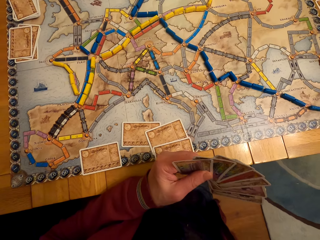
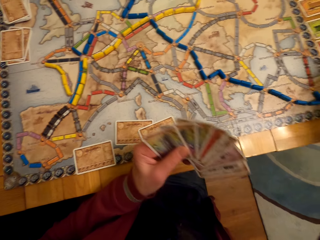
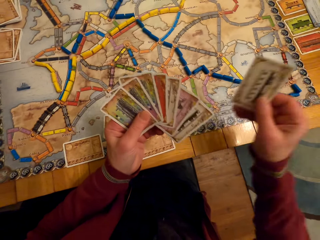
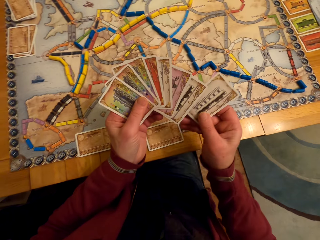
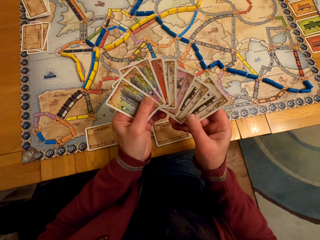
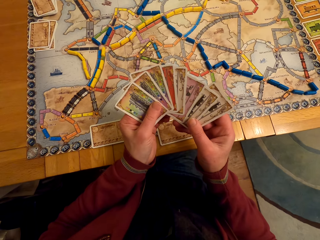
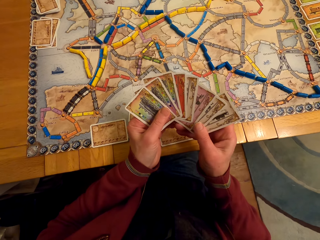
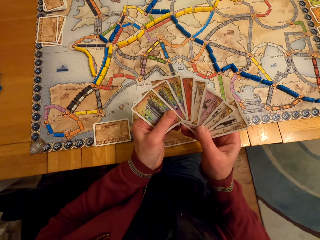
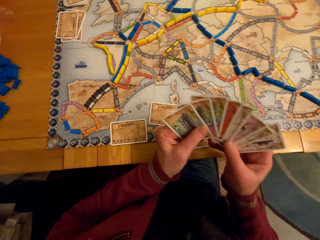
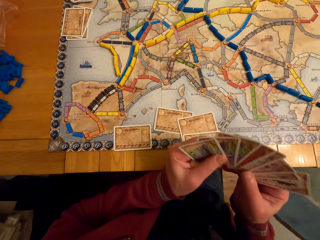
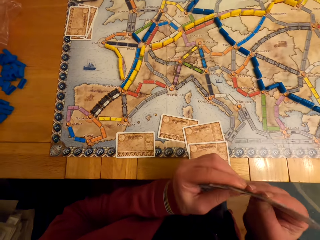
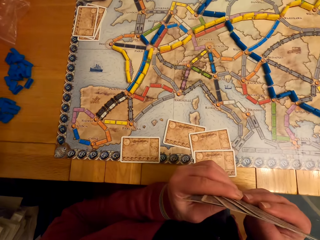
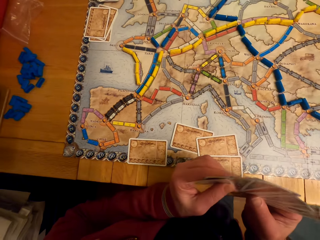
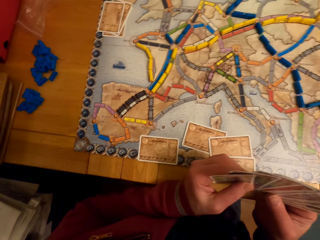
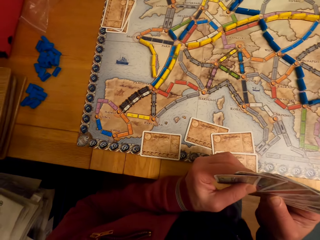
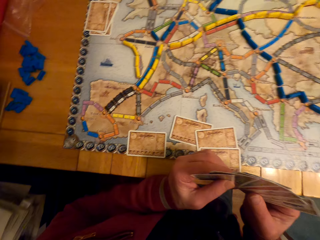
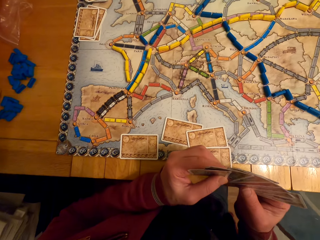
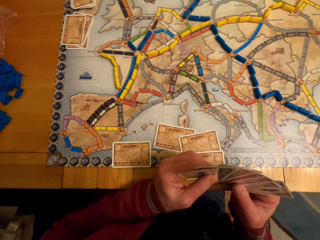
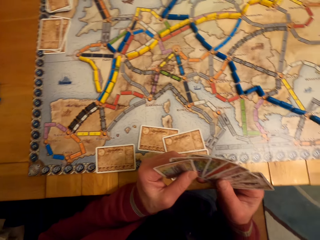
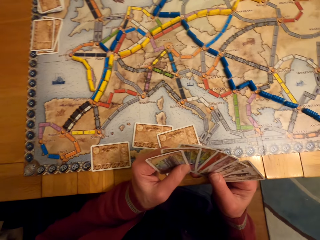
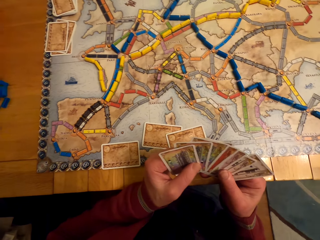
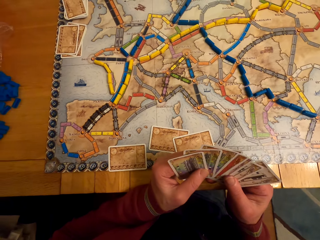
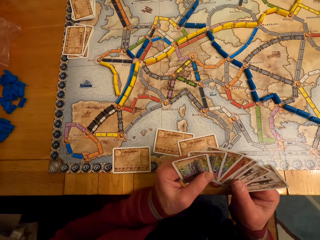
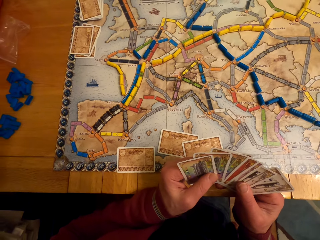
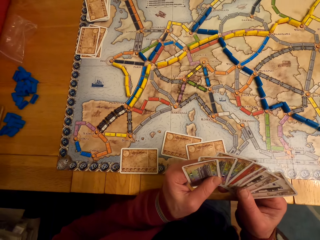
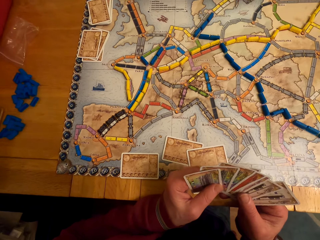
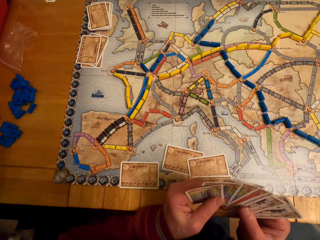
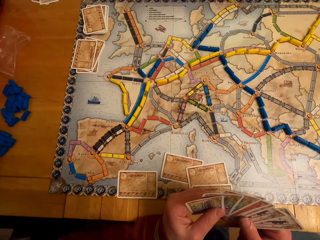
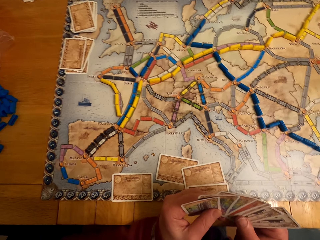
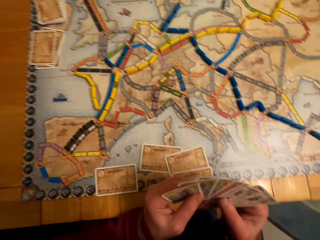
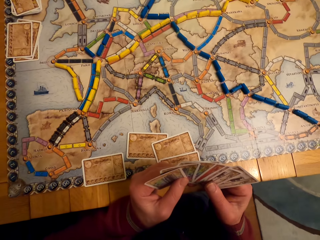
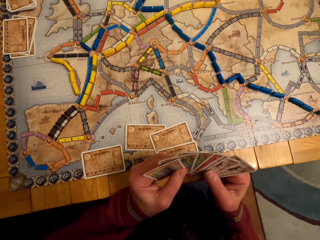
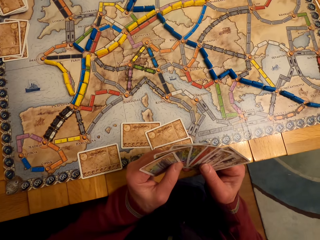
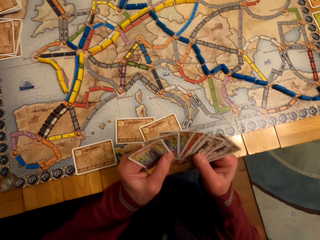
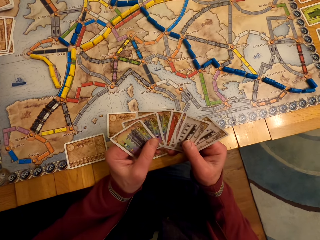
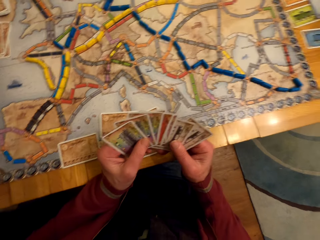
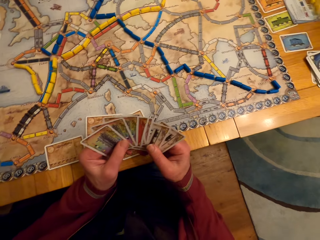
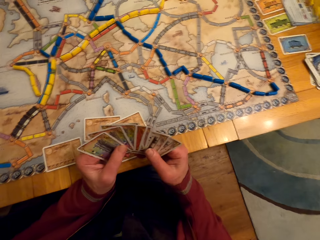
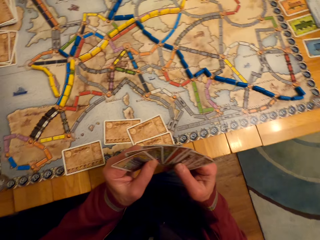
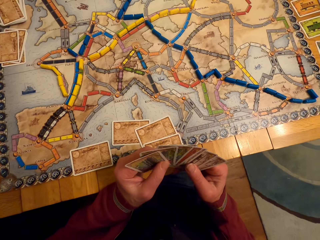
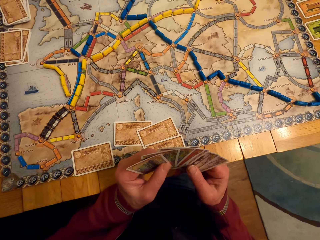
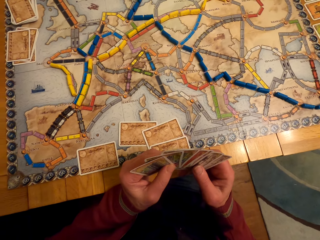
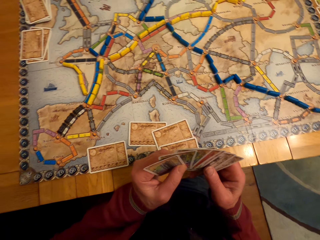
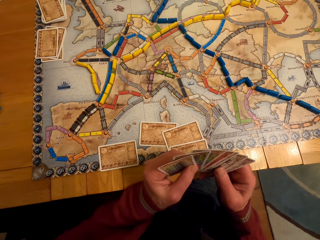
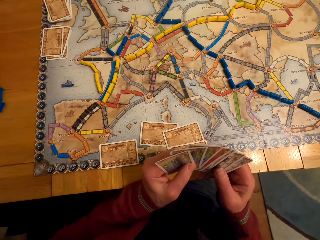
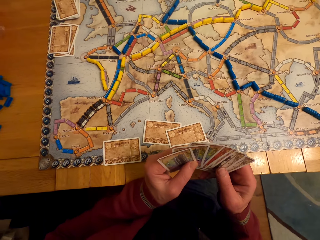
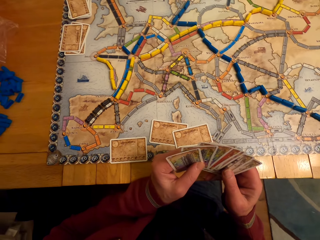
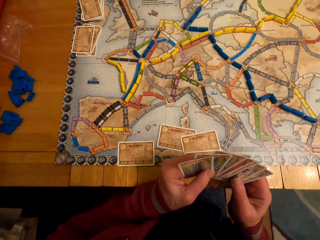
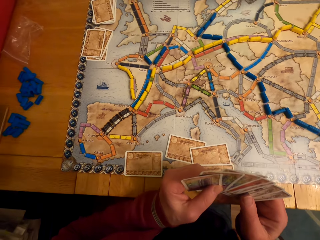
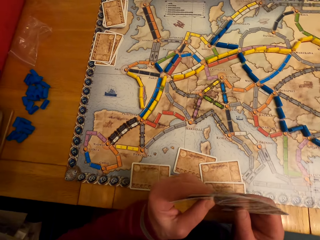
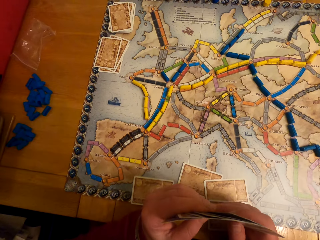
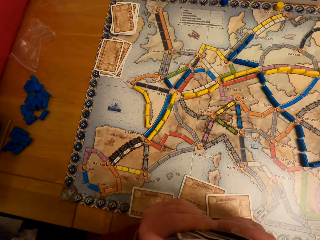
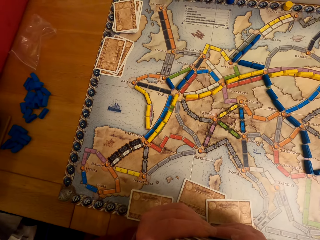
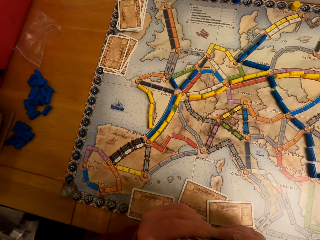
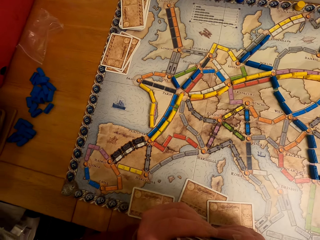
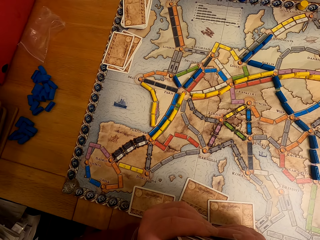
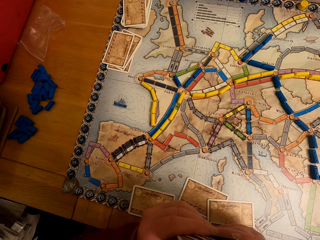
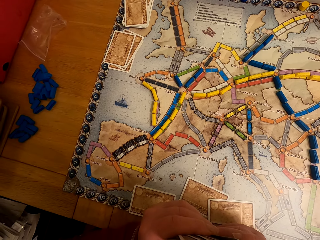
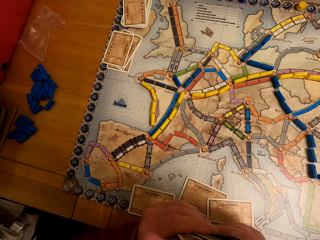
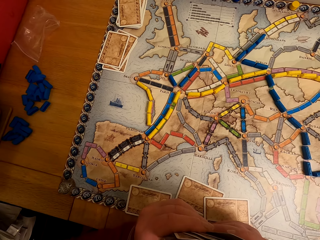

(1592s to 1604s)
The camera wearer picks the card. They pass the card to the left hand. They look at the cards.

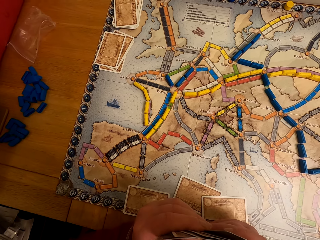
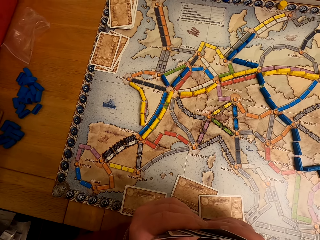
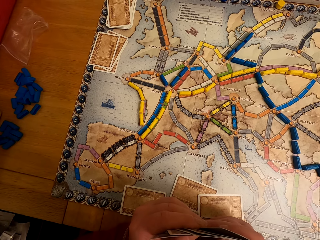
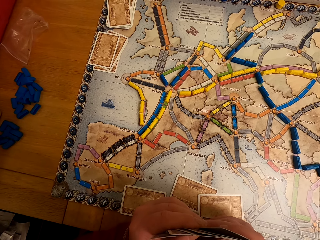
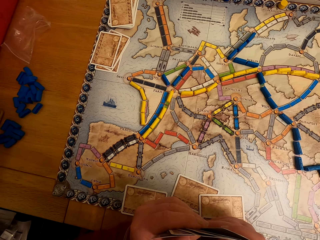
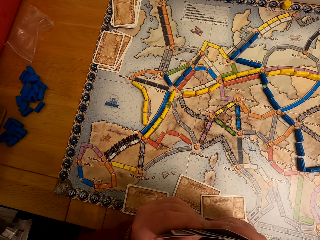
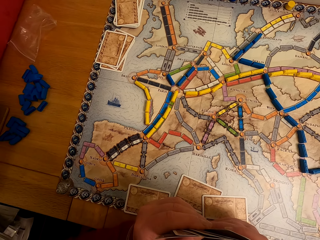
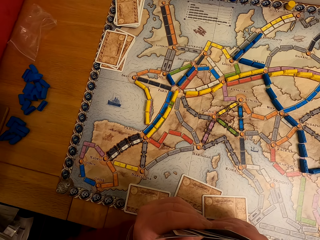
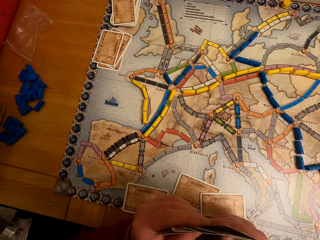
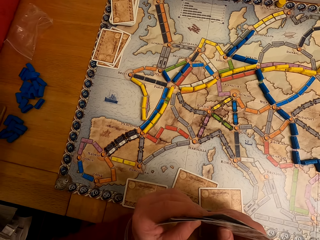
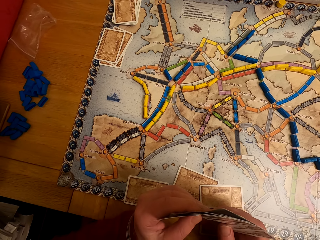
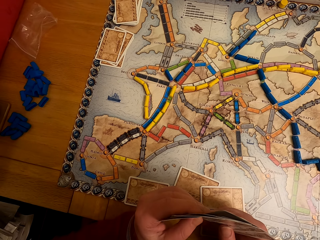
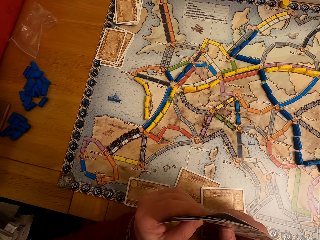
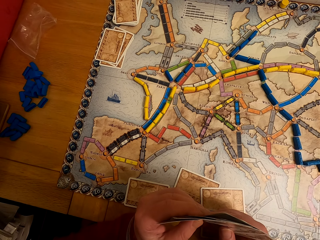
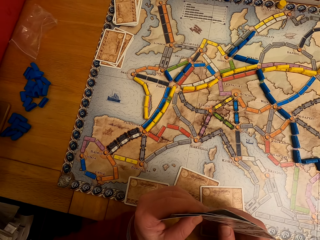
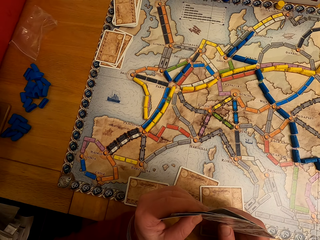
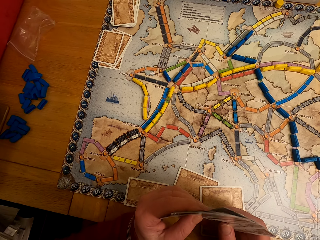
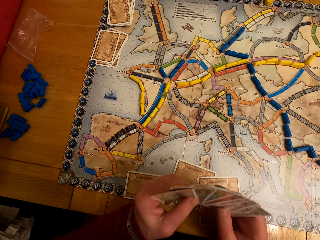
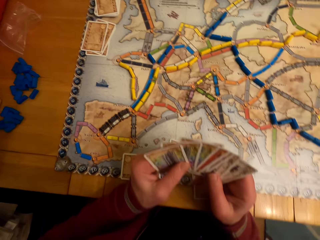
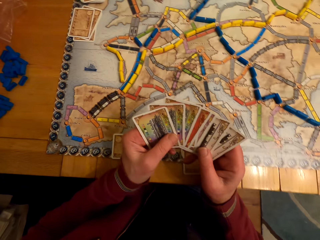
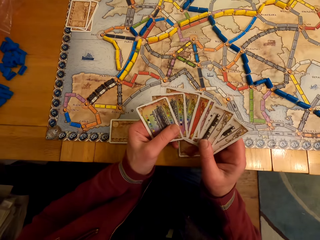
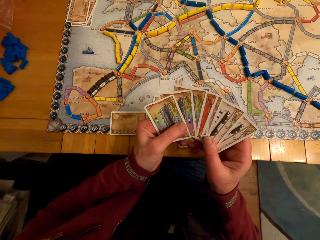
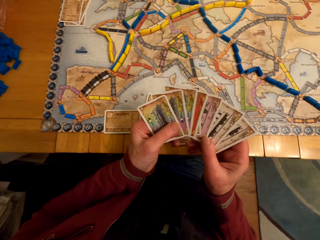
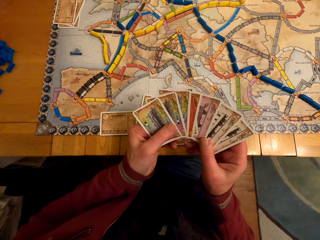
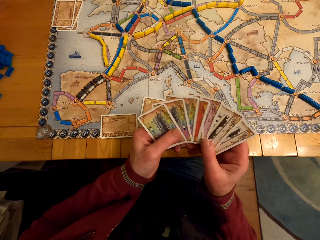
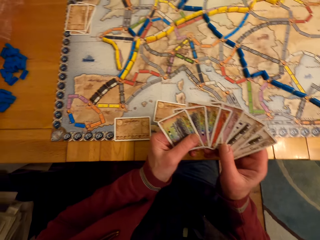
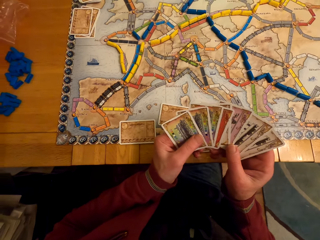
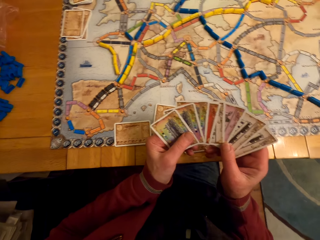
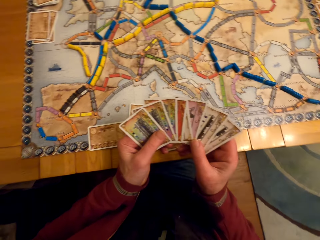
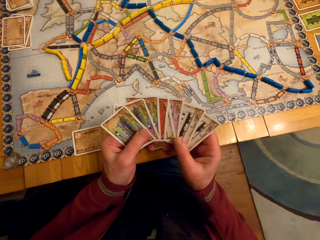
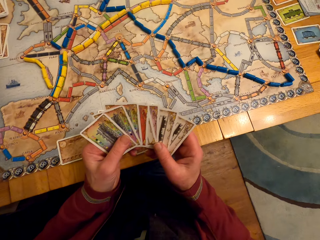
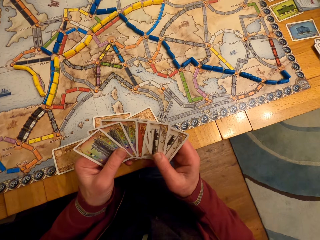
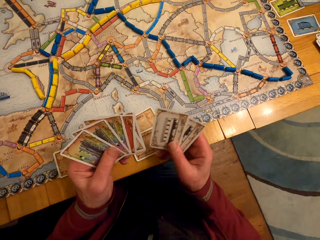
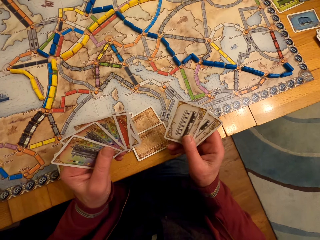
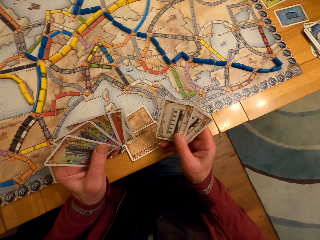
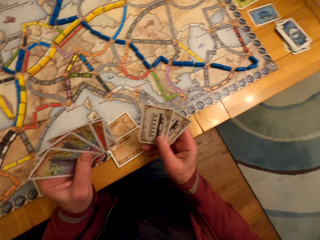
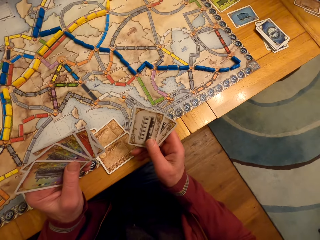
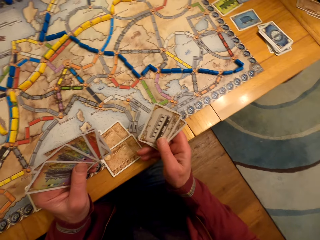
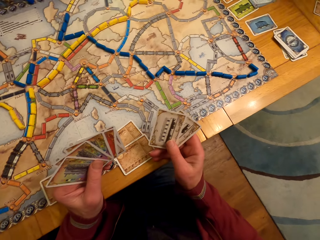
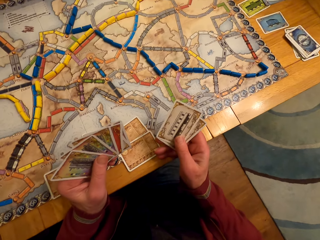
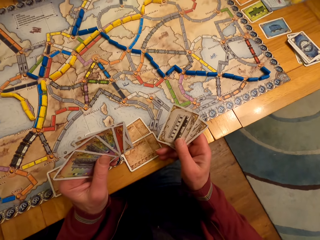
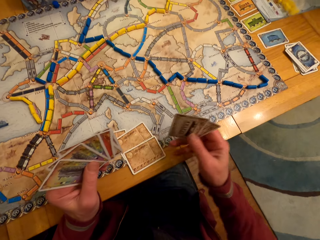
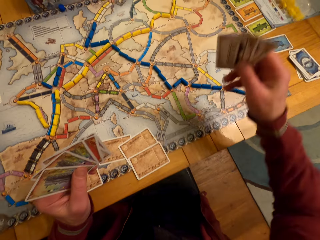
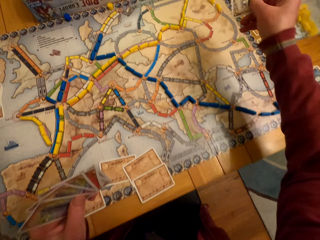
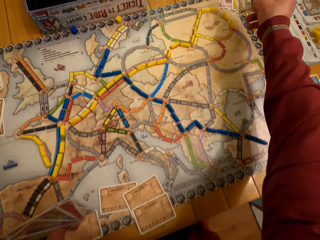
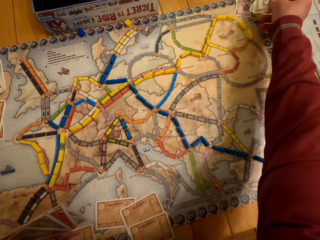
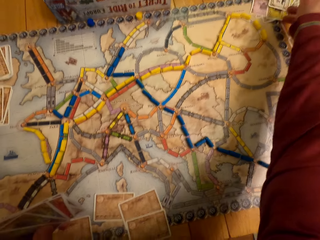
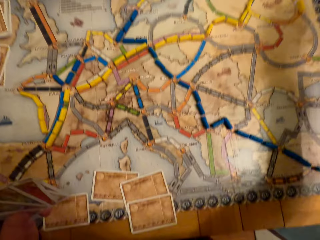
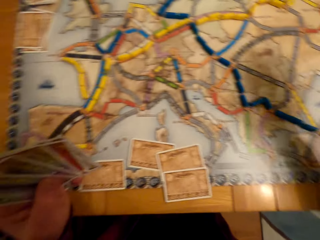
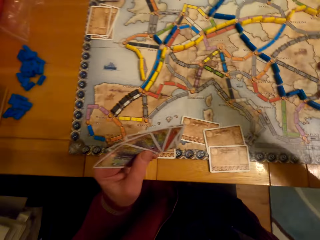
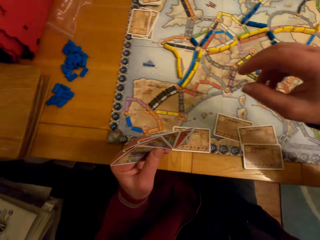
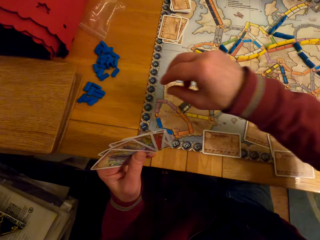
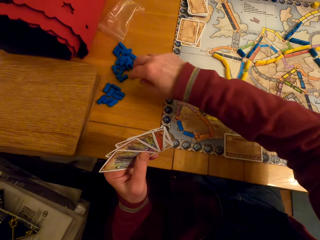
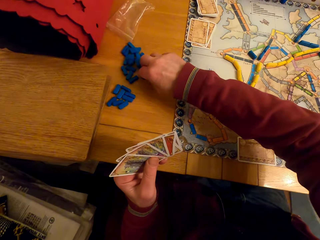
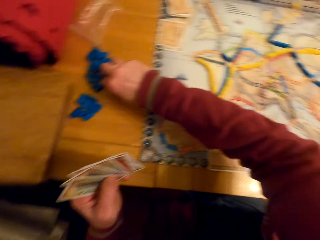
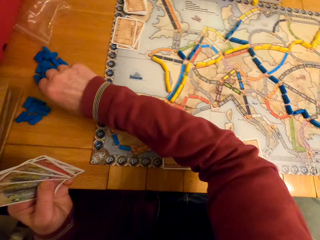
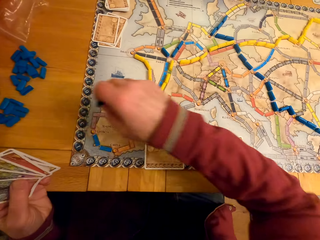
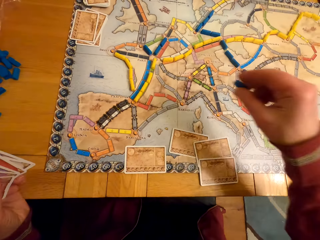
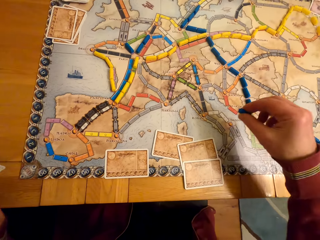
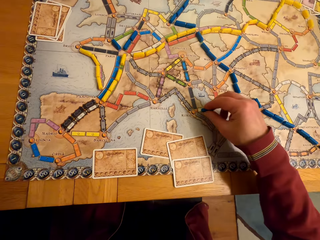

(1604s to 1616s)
The camera wearer separates the cards. He looks at the cards. He puts the board game card on the table. He picks the board game chips or model piece with his right hand. He puts the model piece on the paper.
